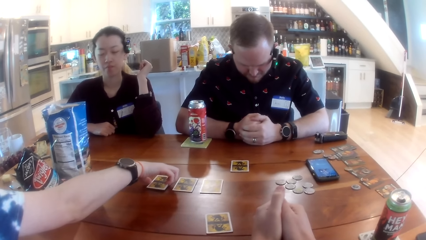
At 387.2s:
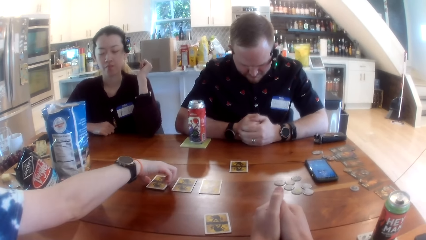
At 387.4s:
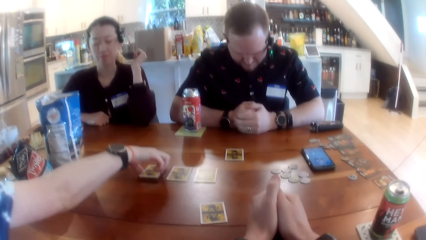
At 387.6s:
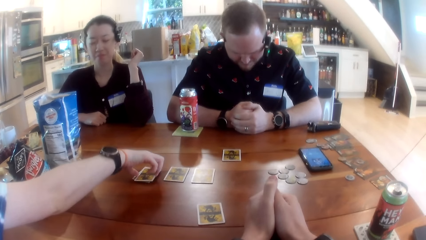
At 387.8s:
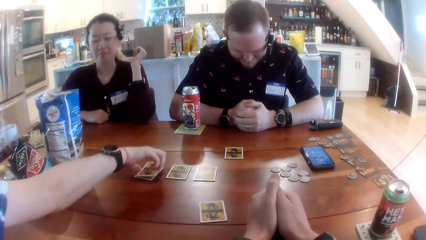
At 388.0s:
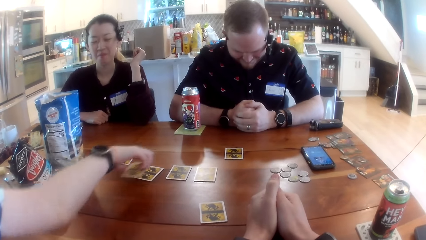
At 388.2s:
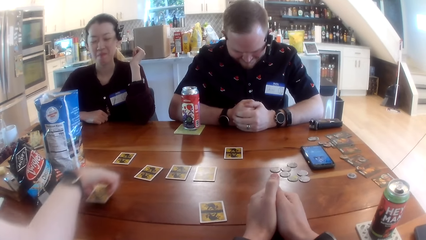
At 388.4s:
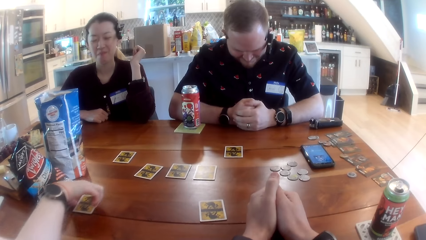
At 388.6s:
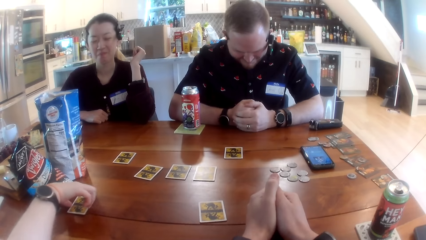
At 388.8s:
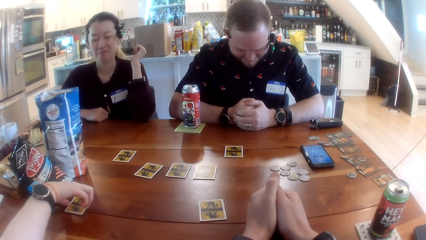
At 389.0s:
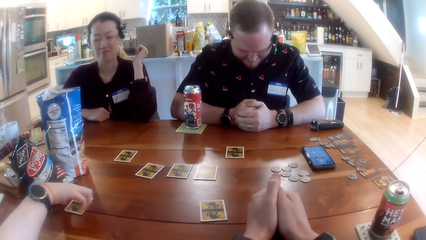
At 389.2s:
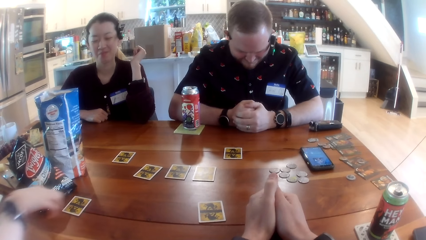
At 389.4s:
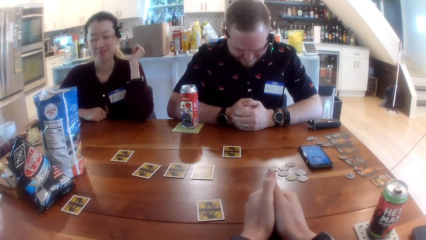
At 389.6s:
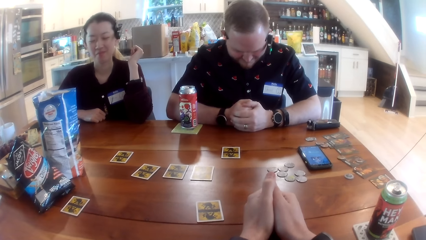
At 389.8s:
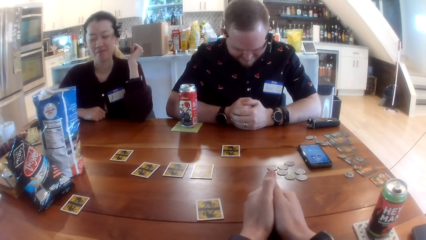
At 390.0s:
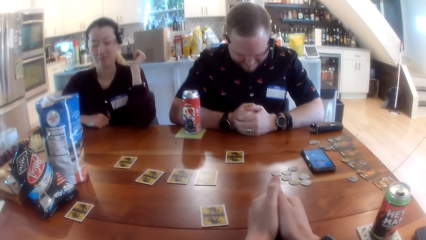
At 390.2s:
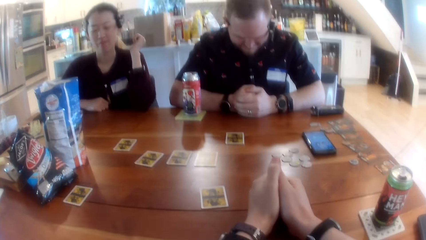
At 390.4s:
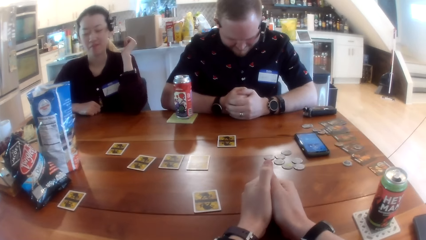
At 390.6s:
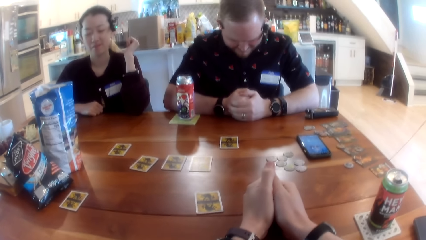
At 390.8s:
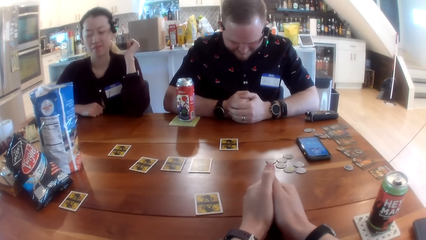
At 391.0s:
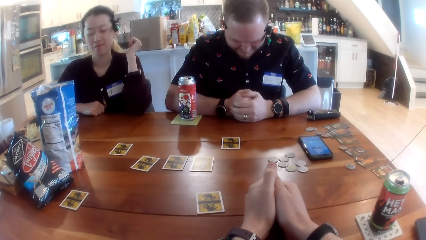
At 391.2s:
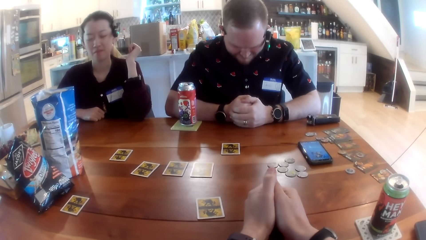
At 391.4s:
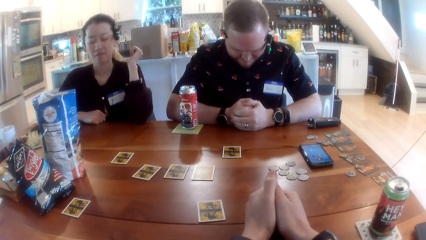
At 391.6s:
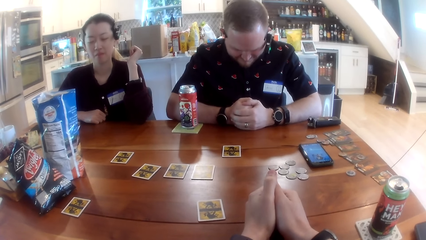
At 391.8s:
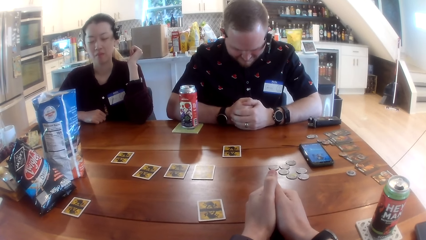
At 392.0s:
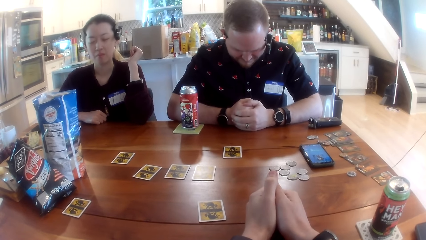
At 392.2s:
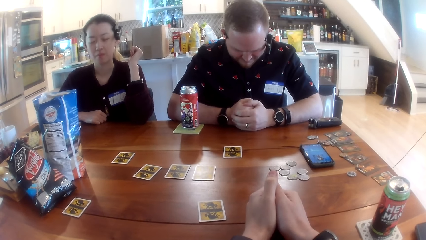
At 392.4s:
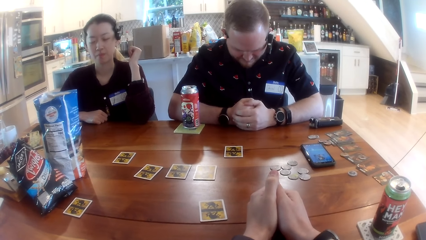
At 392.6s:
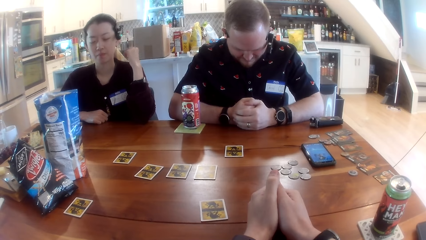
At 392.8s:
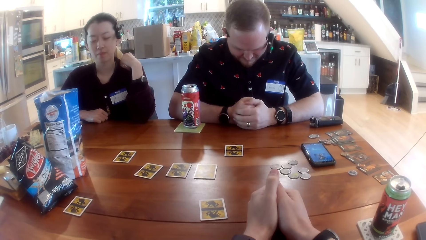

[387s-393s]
A lady puts the cards on the table.

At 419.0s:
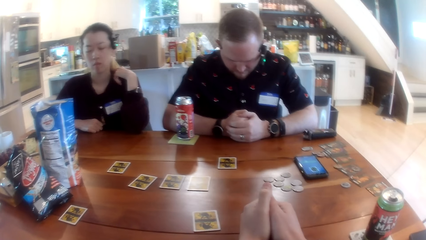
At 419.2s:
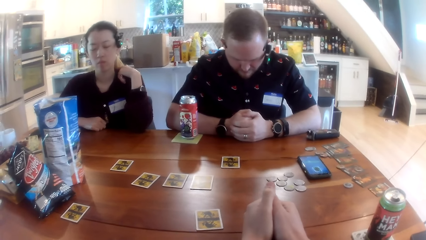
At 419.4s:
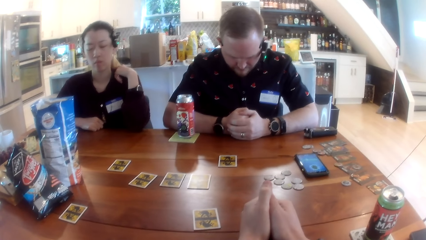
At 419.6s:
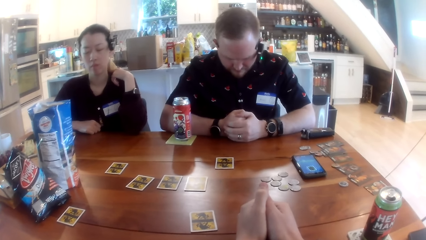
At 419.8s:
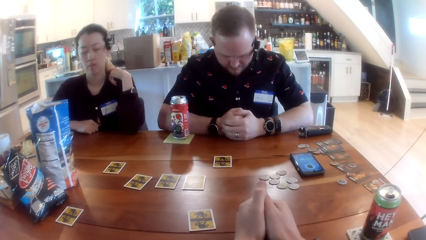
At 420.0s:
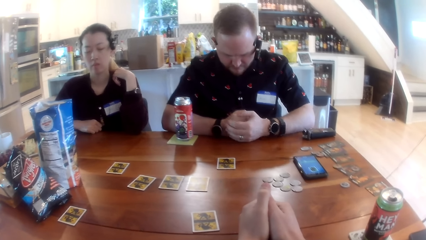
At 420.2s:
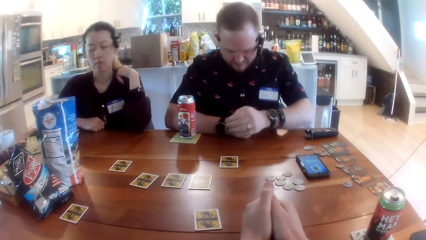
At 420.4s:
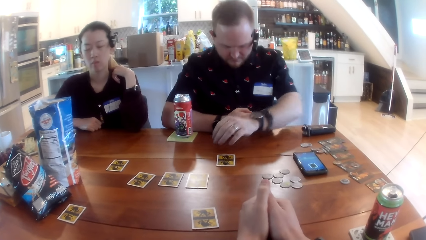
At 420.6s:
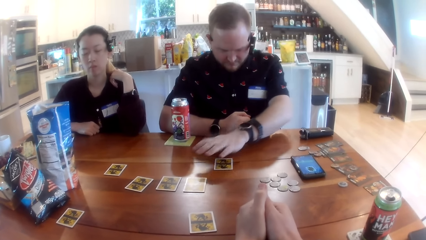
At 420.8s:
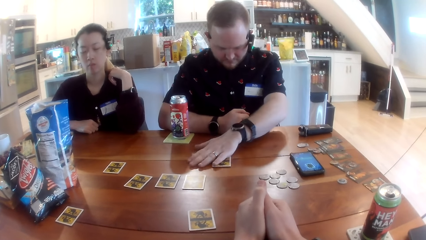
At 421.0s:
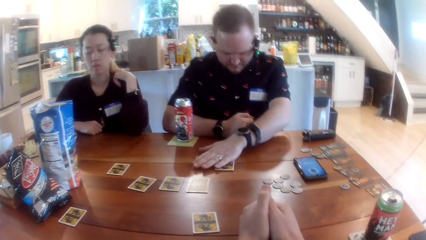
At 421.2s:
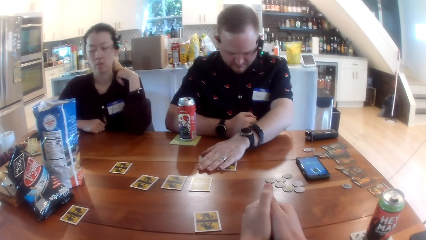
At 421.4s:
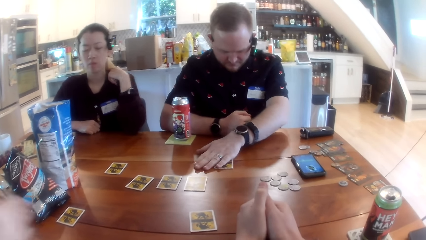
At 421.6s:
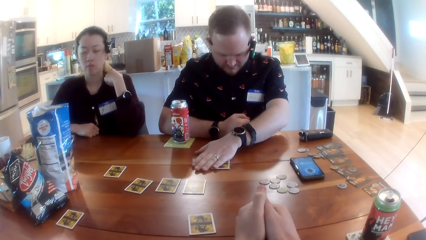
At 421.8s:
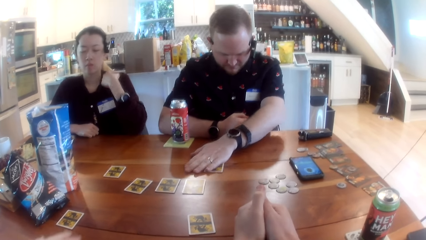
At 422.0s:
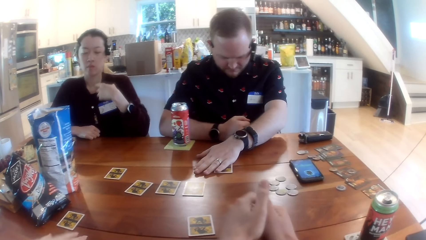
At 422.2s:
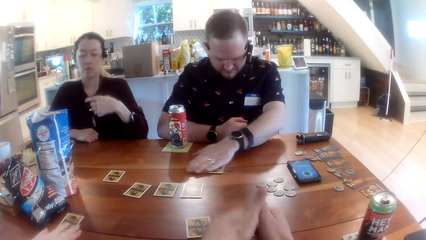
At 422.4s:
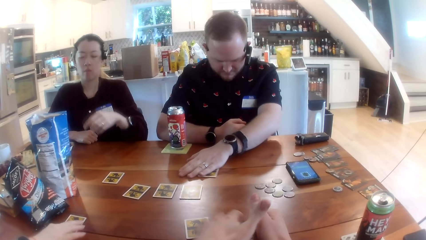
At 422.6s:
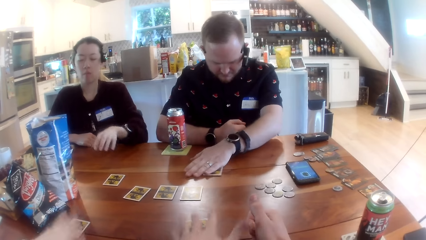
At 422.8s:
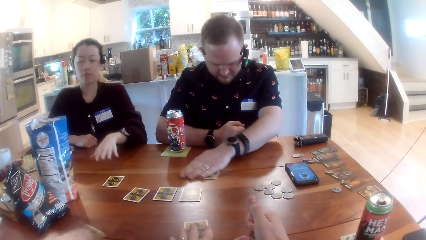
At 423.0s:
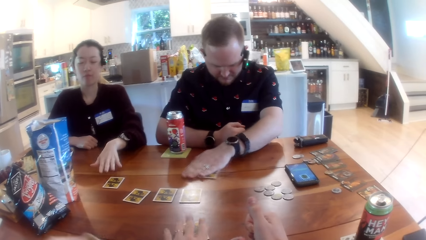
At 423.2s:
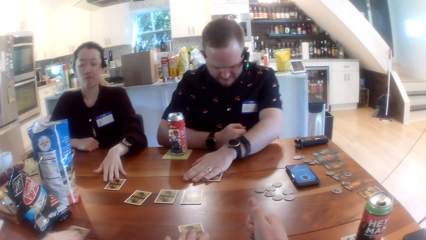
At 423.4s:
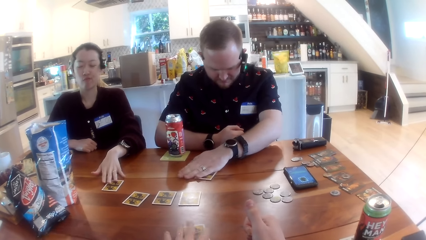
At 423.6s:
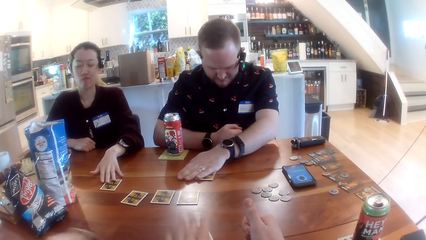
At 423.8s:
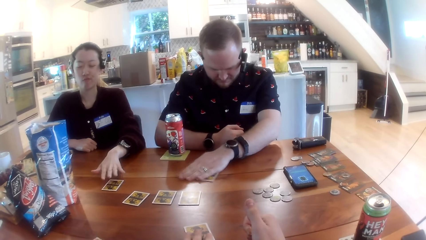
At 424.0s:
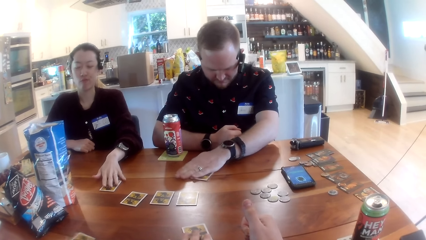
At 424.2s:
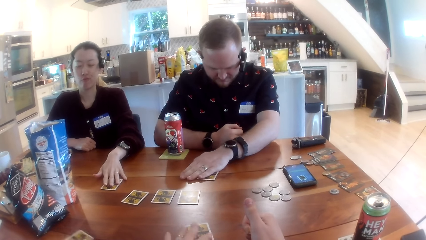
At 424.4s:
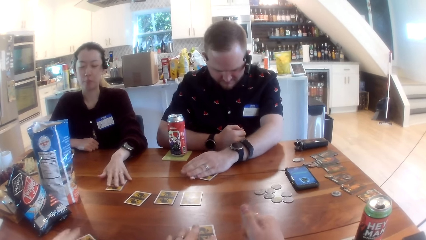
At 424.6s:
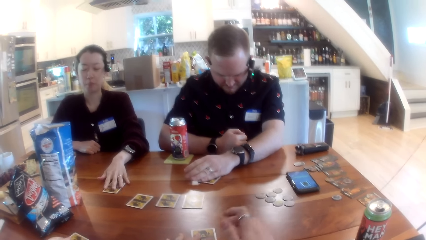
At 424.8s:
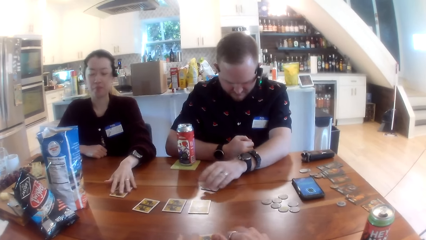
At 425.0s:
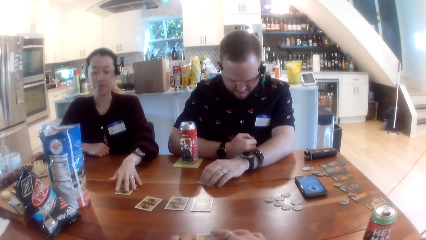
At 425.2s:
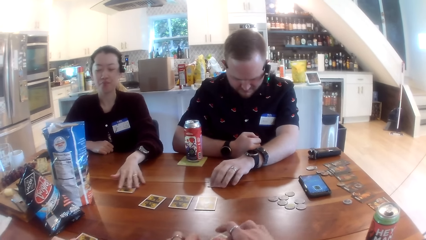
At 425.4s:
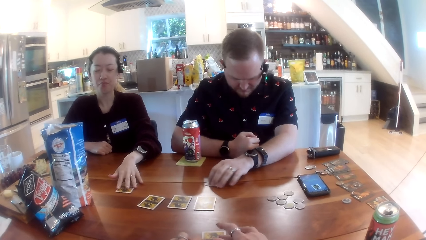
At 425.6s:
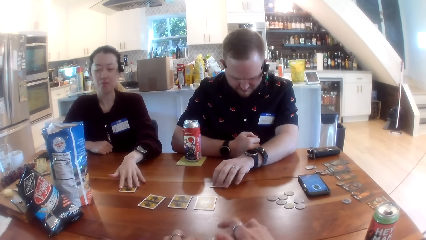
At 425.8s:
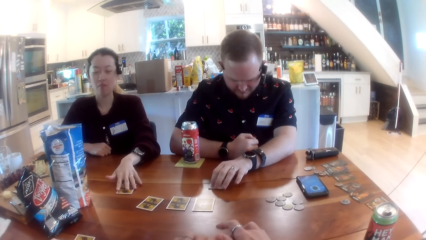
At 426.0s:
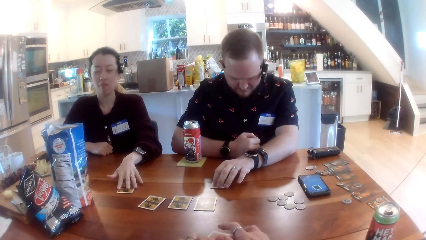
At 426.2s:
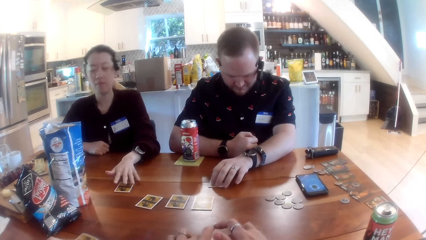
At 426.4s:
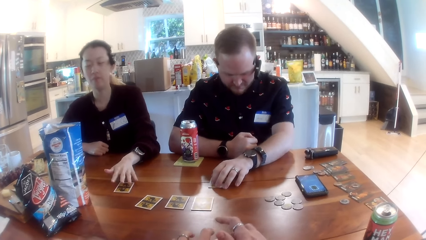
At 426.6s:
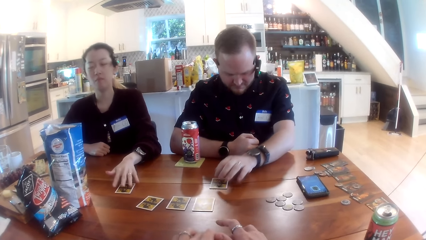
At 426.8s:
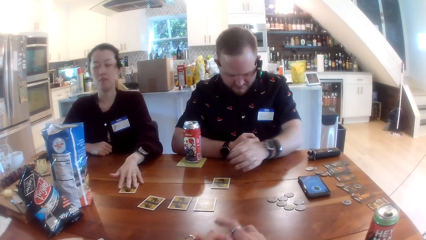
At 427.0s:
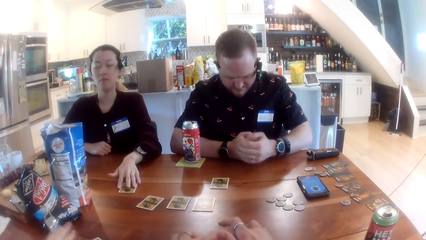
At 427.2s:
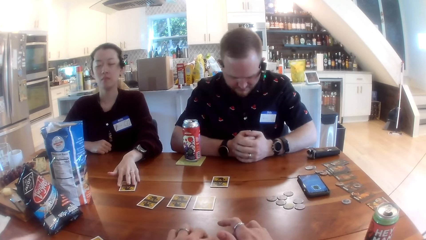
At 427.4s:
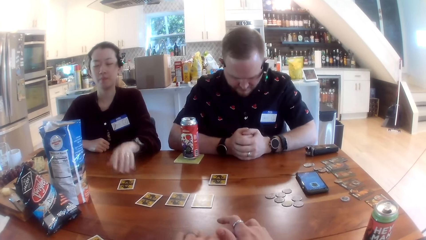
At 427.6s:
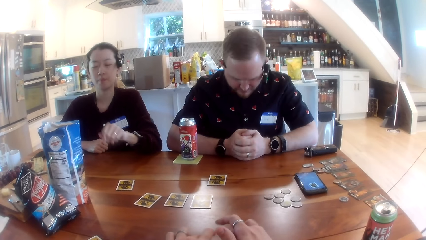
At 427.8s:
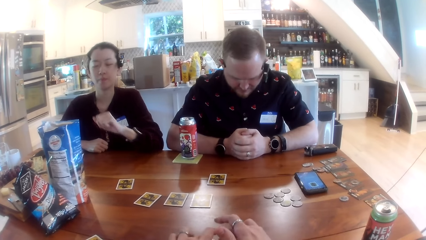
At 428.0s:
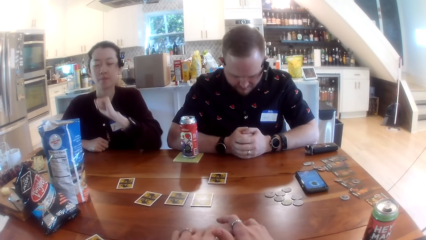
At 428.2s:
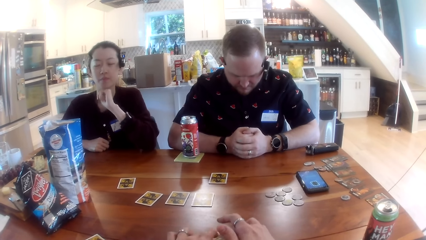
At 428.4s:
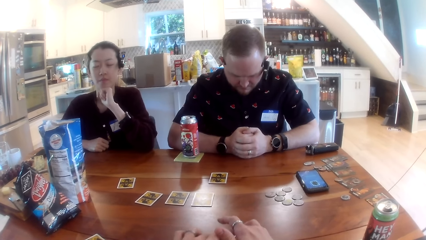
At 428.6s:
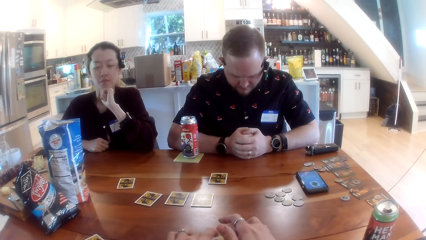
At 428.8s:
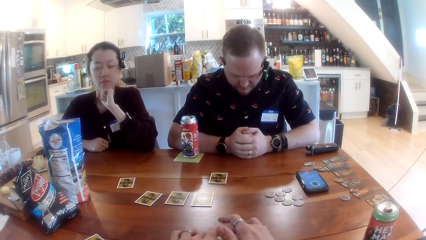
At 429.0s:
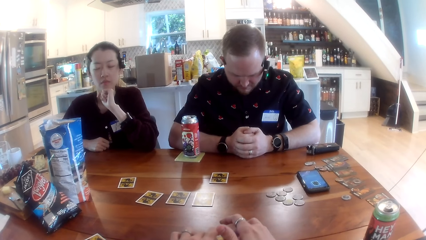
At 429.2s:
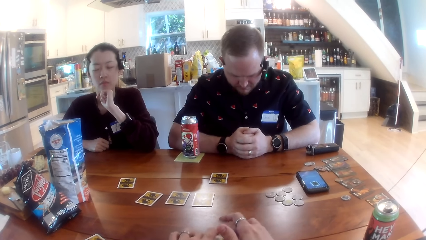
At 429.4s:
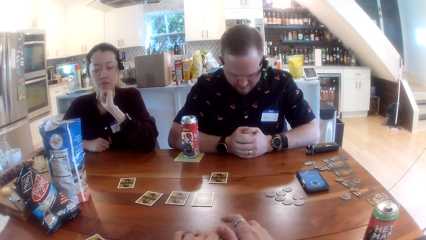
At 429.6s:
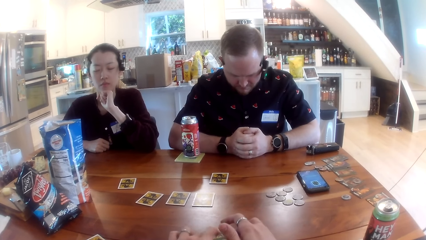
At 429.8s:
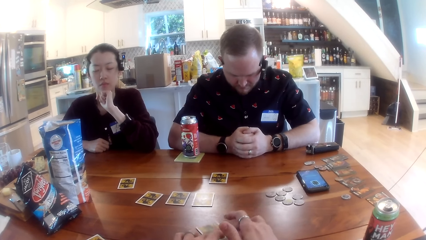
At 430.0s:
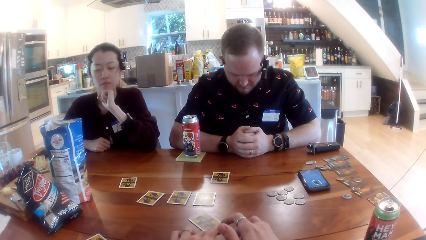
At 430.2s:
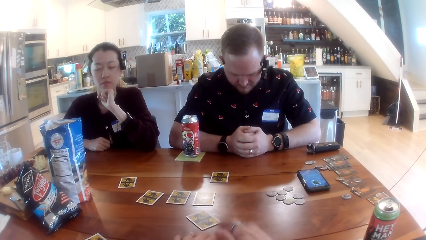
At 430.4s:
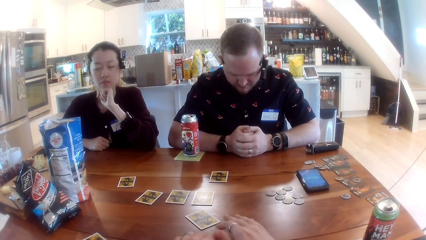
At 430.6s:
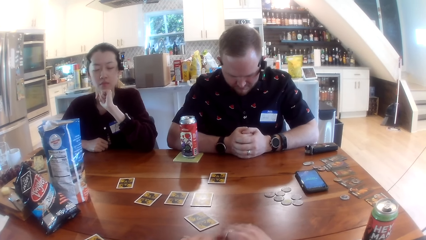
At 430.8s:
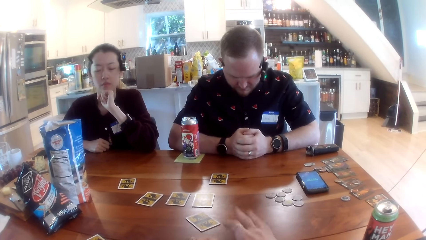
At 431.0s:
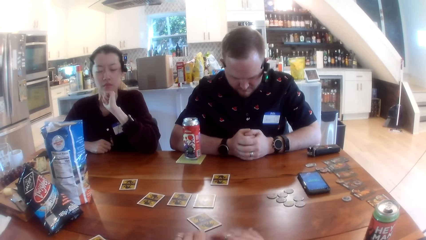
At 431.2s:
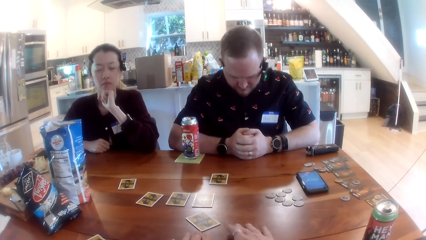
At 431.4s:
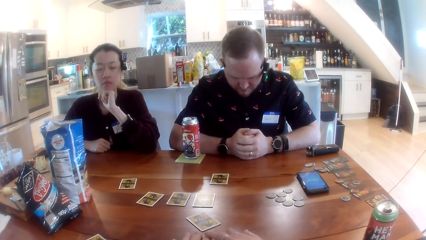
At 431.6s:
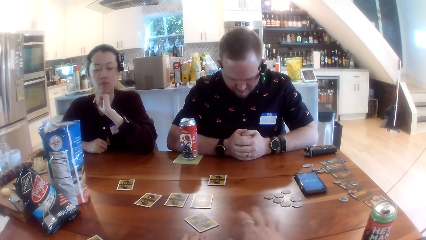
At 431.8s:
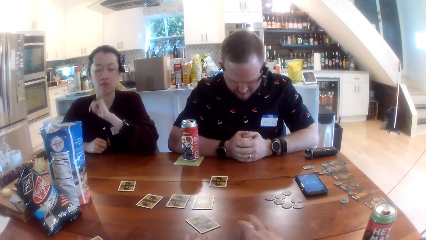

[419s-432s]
The man moves the card on the table with his left hand and places his hand on the card. The woman moves the card on the table with her right hand. Another woman moves the card on the table with her right hand. The camera wearer moves the card on the table with his right hand. A lady places her hand on the card.
